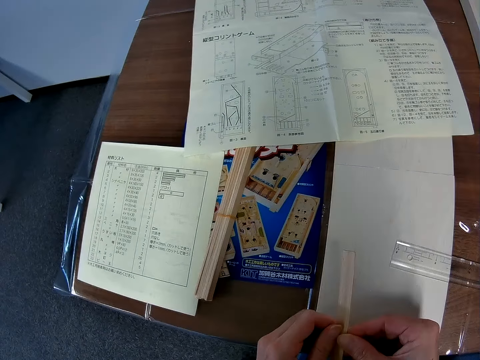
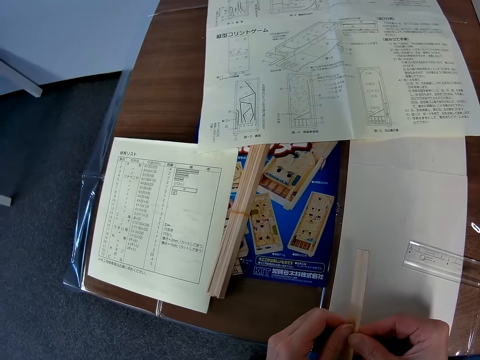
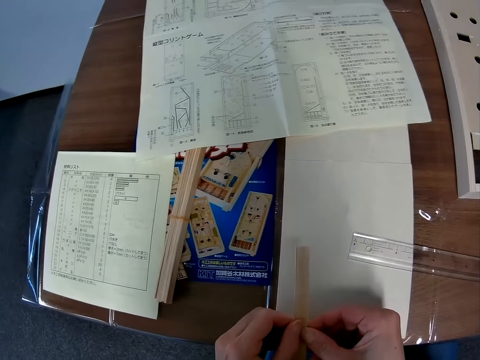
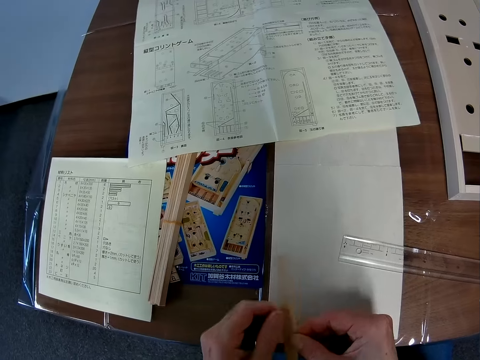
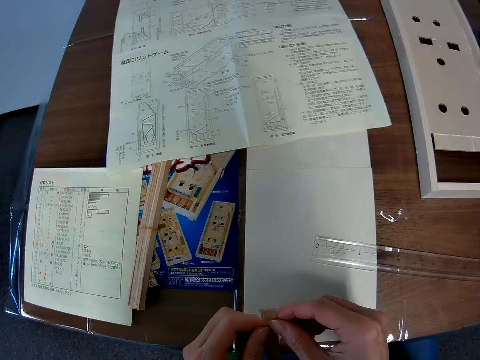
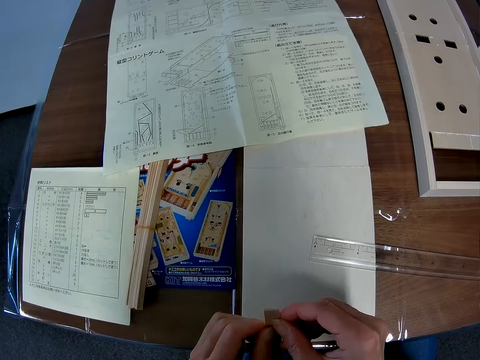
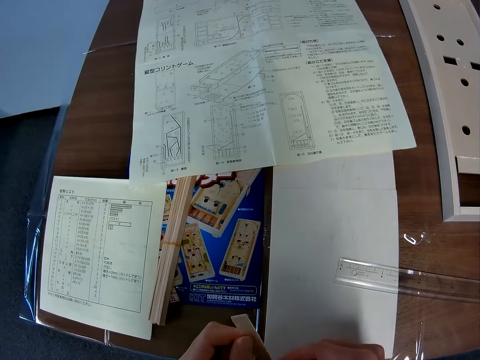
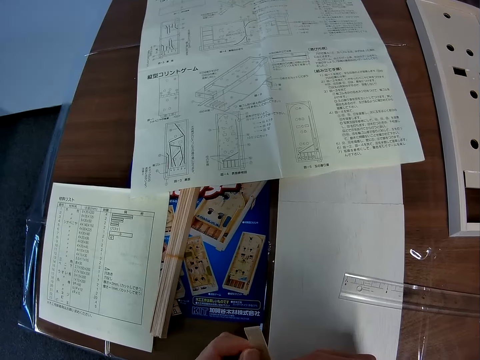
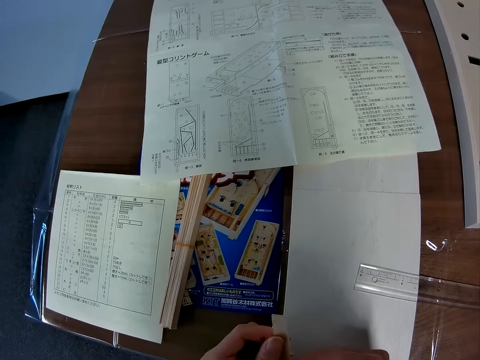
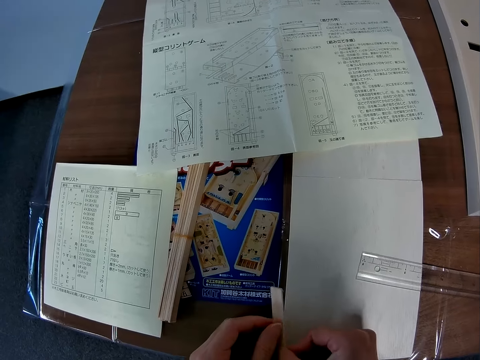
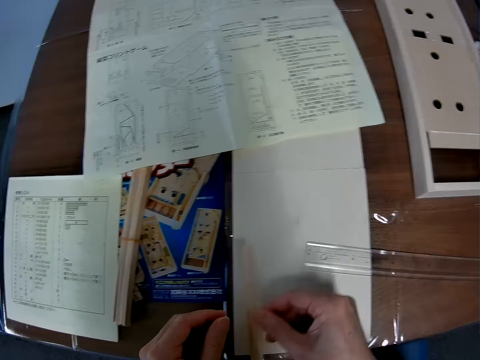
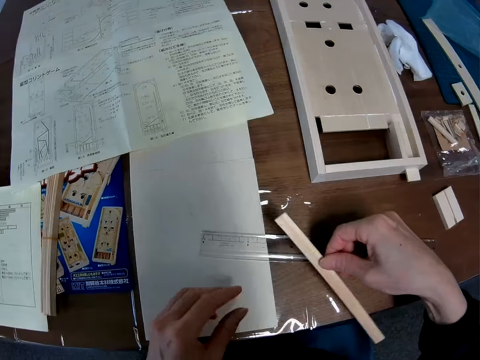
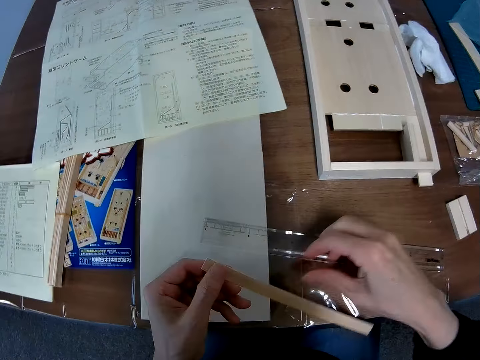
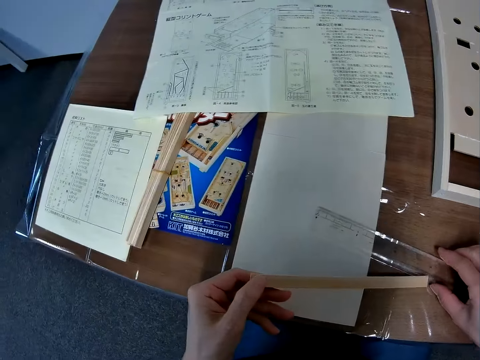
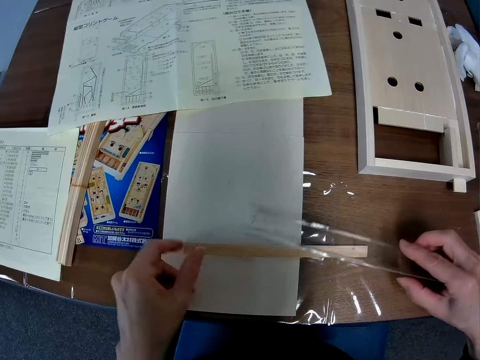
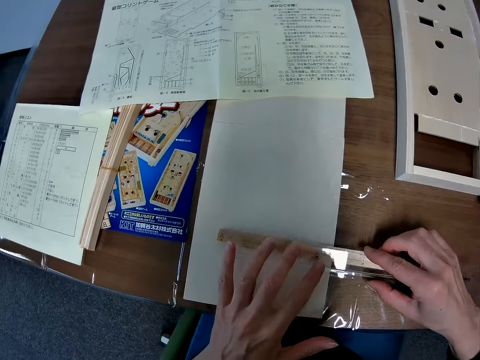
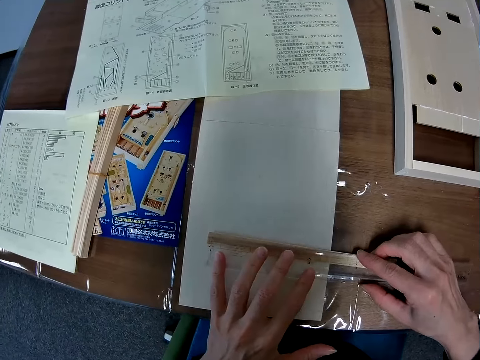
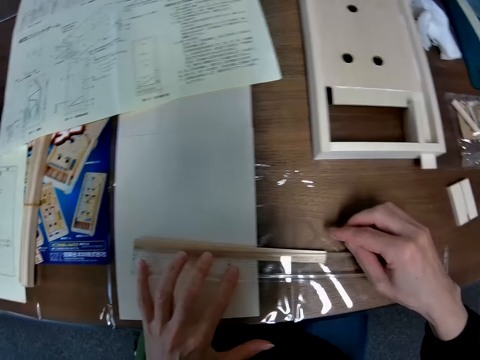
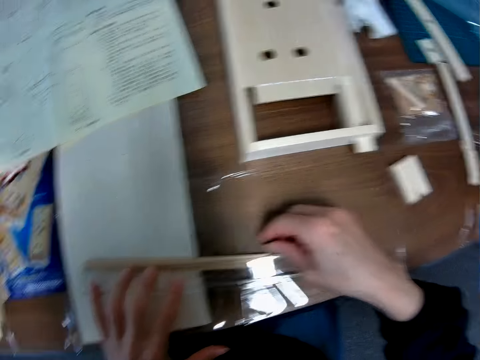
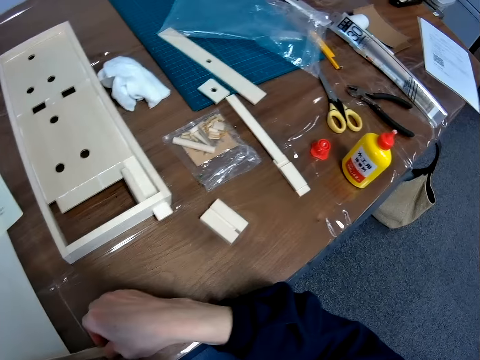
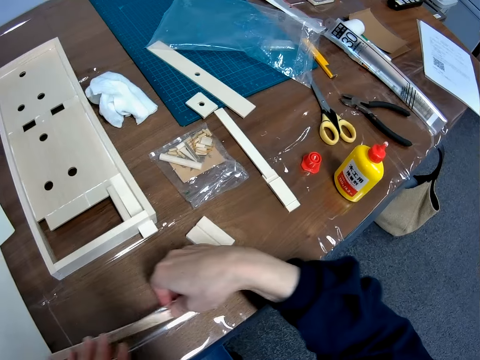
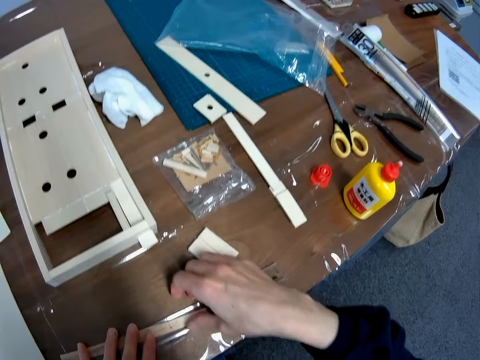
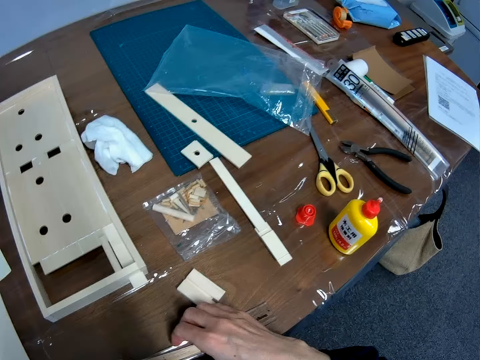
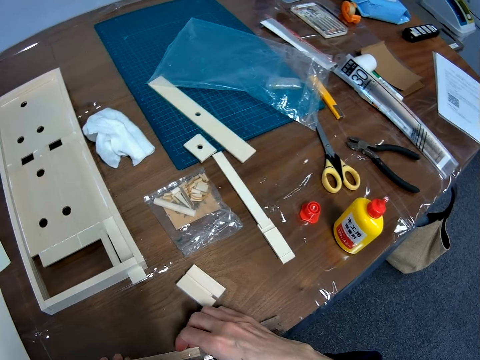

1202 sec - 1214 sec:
The camera wearer puts a piece of wood on a paper. They pick up a ruler. They measure the piece of wood with the ruler.

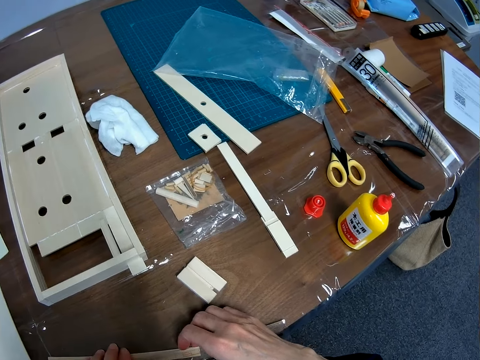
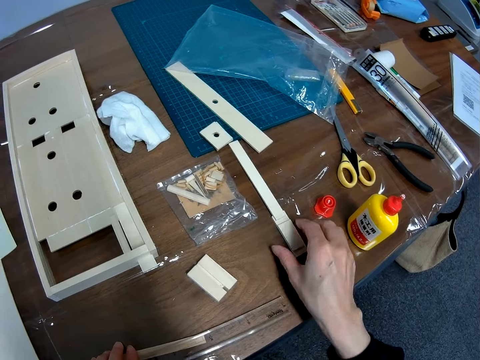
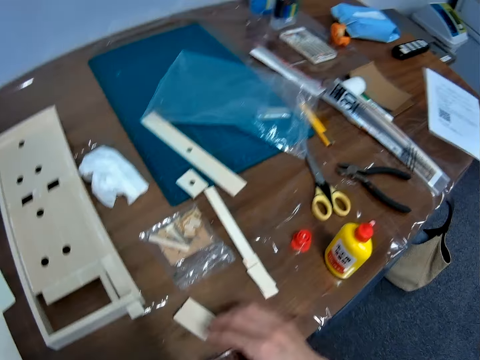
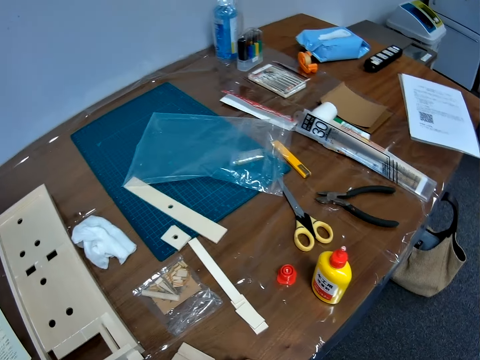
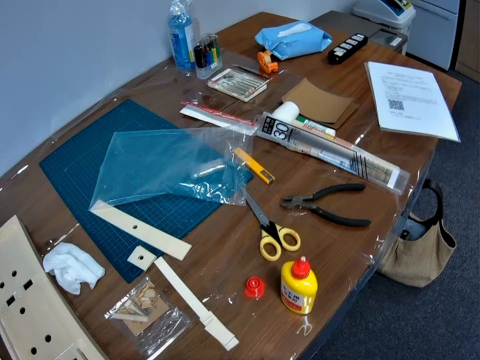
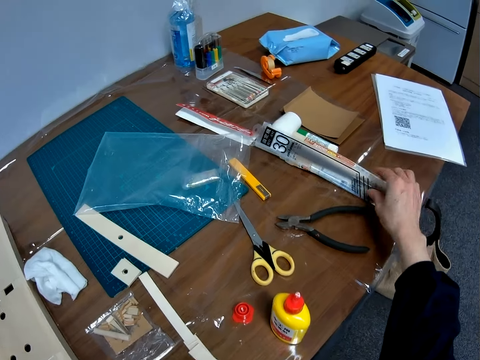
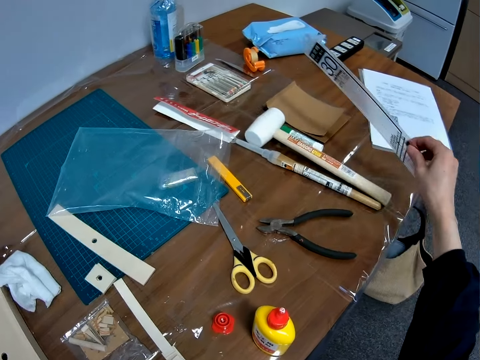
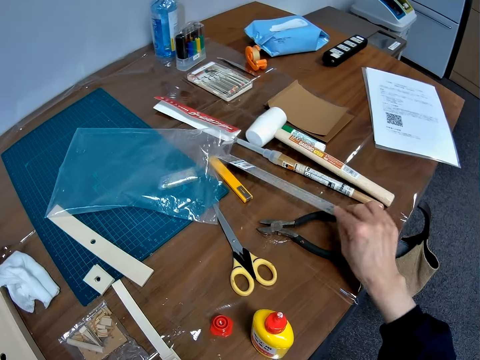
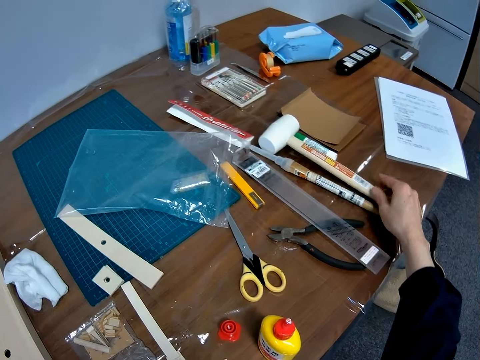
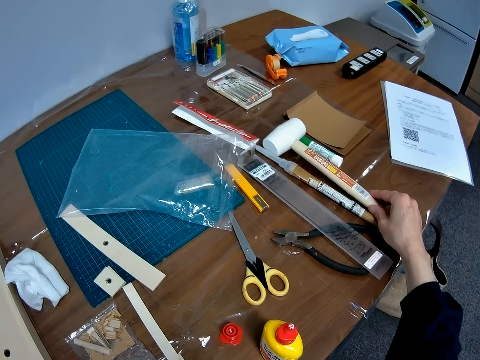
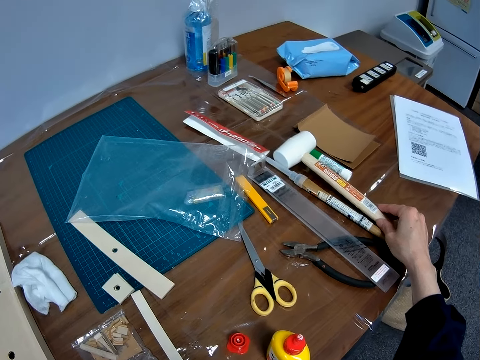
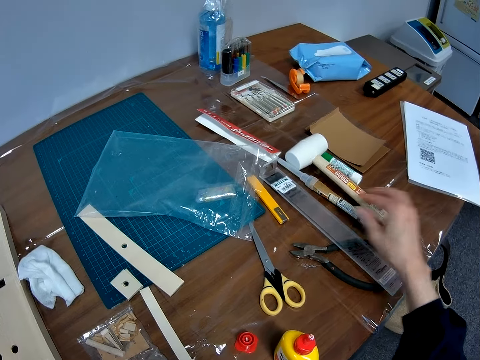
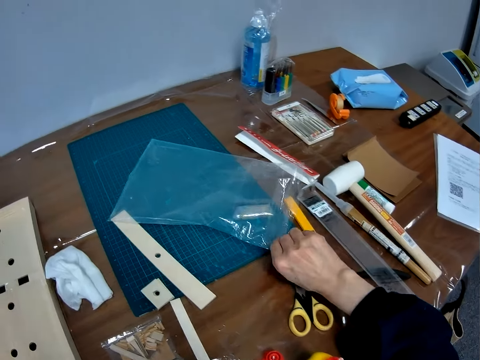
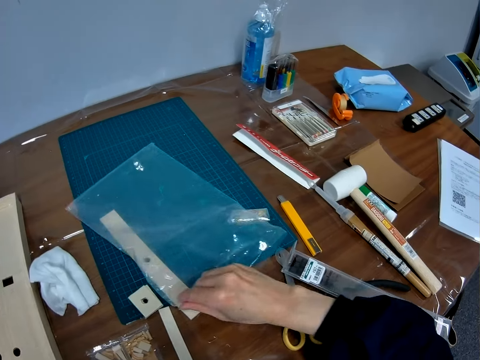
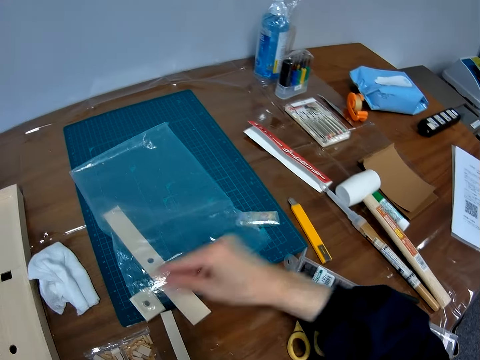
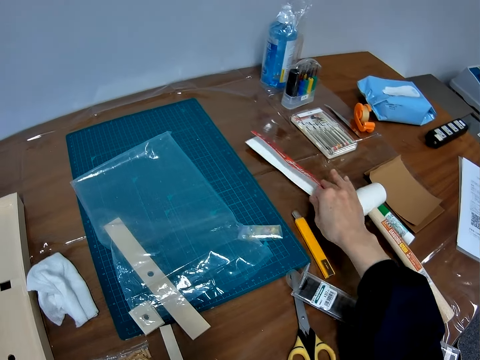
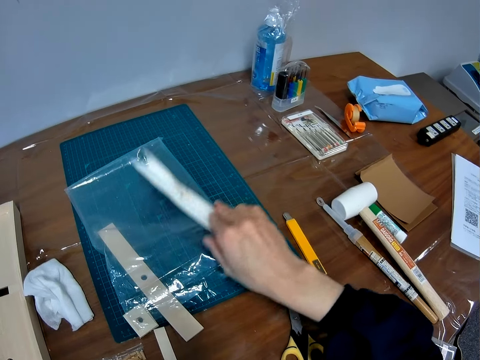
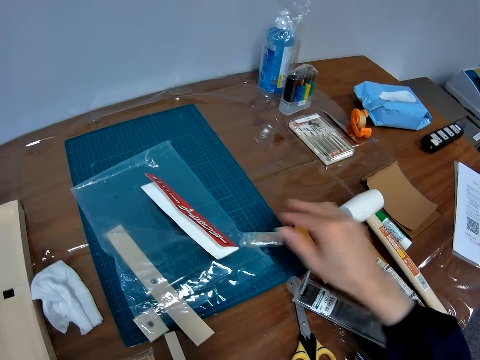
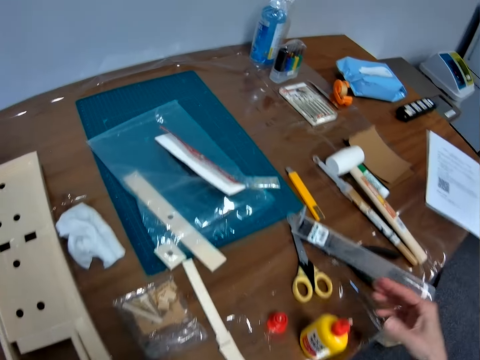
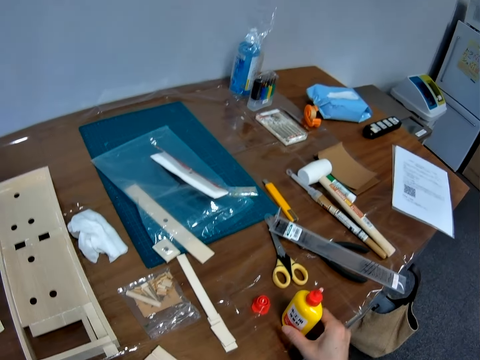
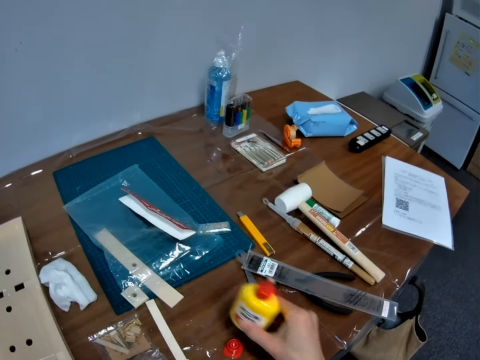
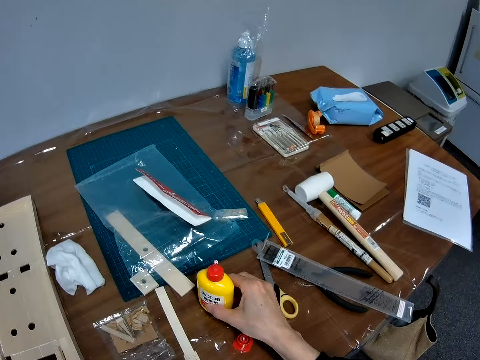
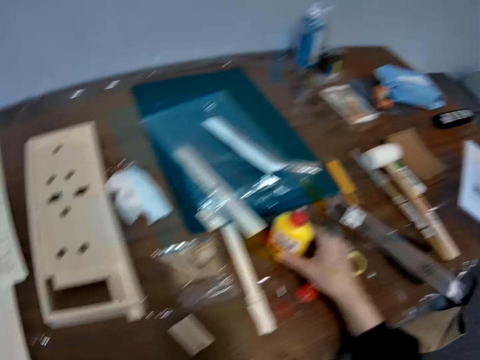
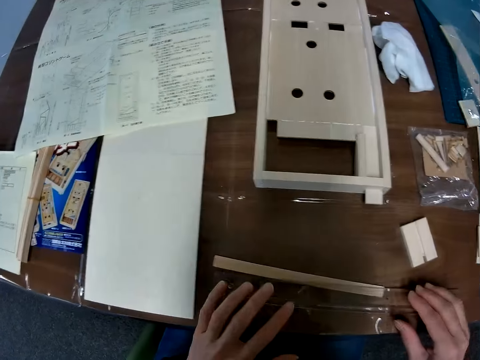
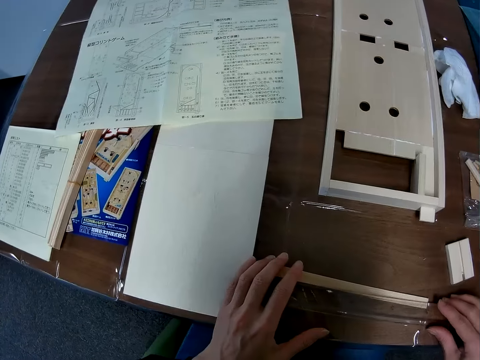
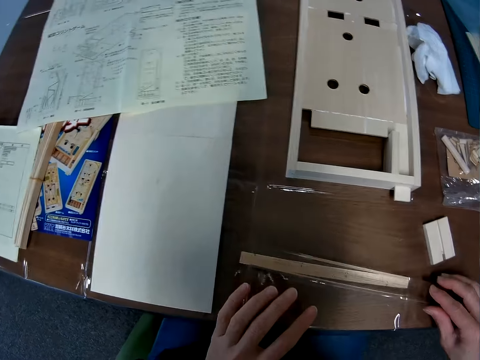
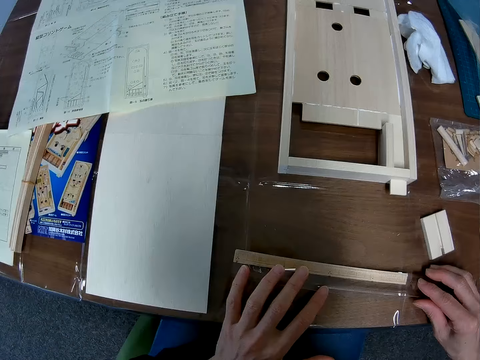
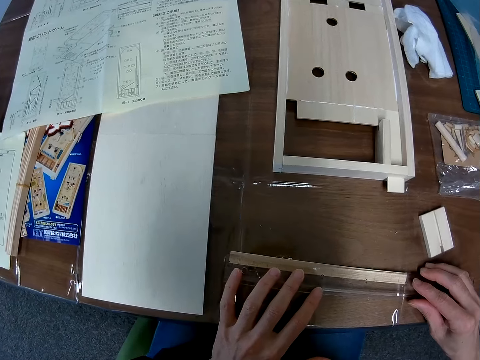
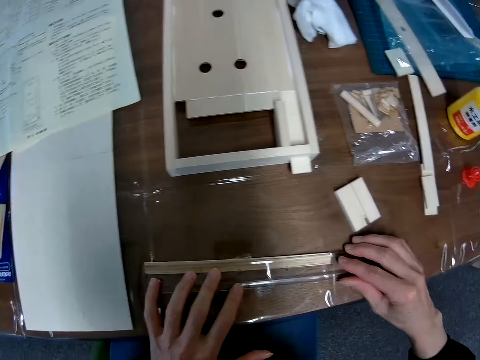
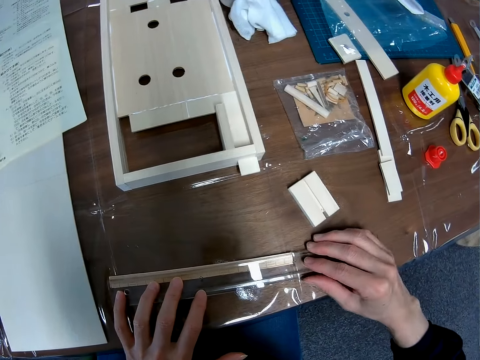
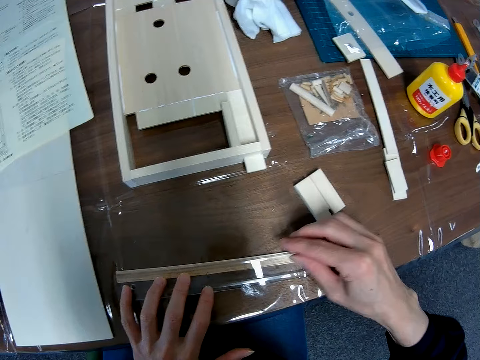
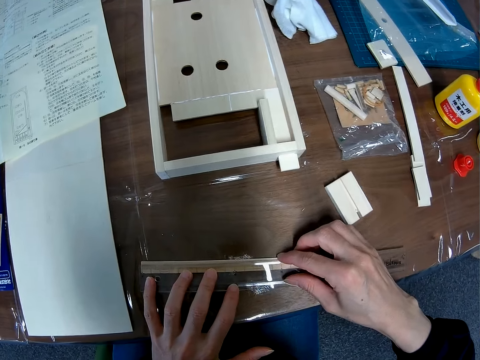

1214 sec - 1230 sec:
The camera wearer holds something. He adjusts a piece of wood on the table. He pulls his hand off the wood. He measures something. He adjusts a ruler on the right end of the table. He lifts the ruler. He puts the ruler on the table. He holds something. He pulls his hand off something. He adjusts a polythene bag on the table. He pulls a polythene paper. He pulls his hand off something. He adjusts a piece of paper on the table. He picks up the paper. He puts the paper on the polythene paper. He pulls his hand off the paper. He moves a bottle of glue on the table. He picks up the glue bottle. He puts the glue on the table. He measures the piece of wood with the ruler. He holds the ruler.
